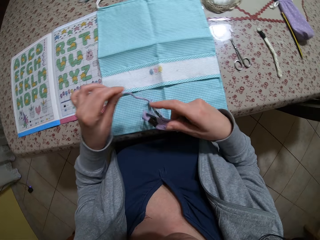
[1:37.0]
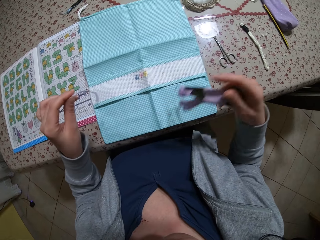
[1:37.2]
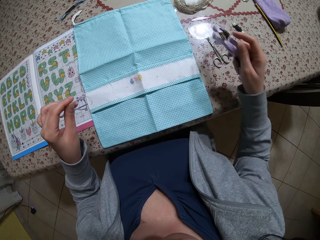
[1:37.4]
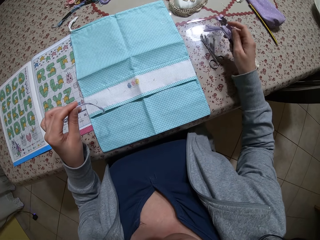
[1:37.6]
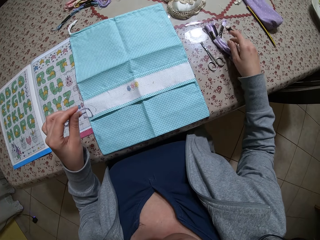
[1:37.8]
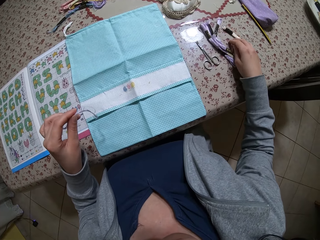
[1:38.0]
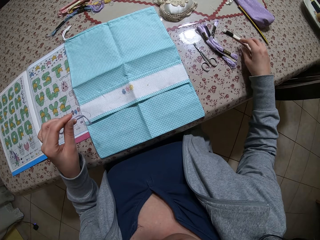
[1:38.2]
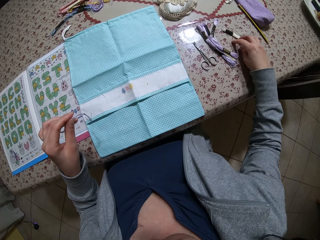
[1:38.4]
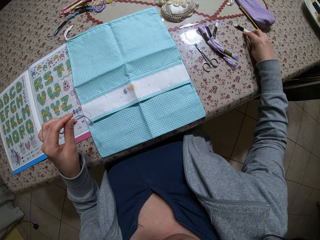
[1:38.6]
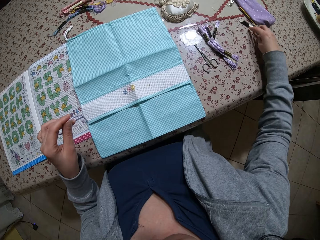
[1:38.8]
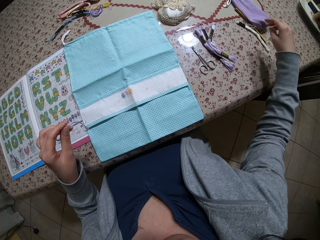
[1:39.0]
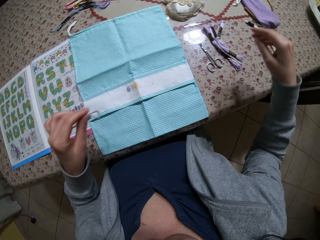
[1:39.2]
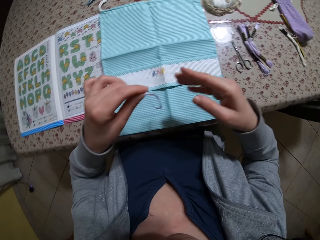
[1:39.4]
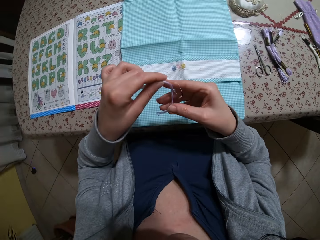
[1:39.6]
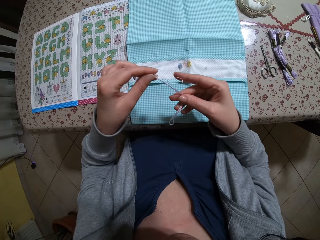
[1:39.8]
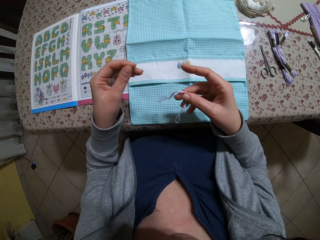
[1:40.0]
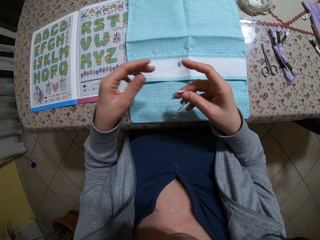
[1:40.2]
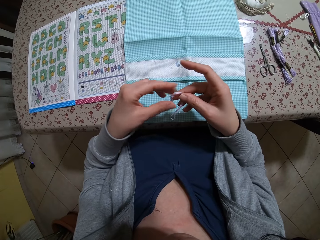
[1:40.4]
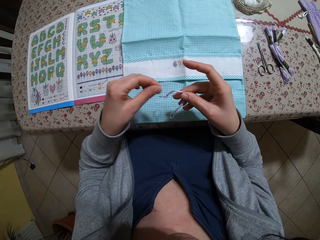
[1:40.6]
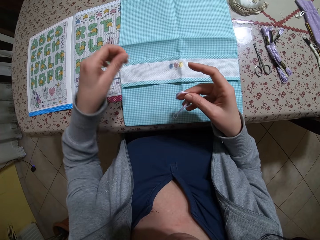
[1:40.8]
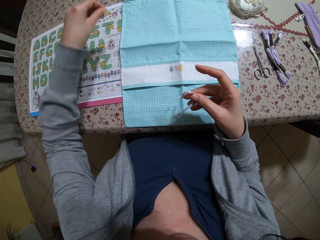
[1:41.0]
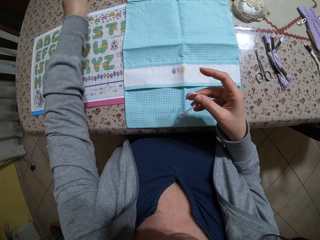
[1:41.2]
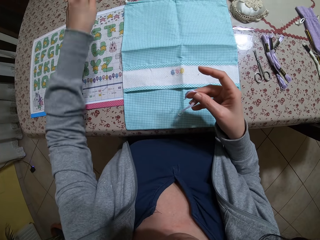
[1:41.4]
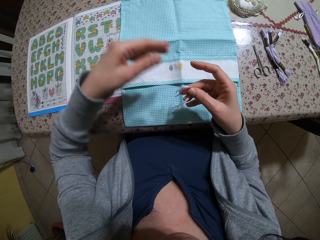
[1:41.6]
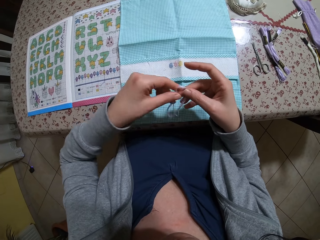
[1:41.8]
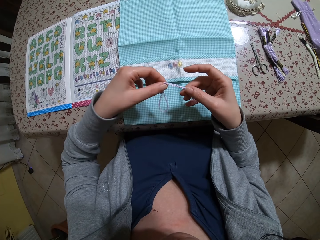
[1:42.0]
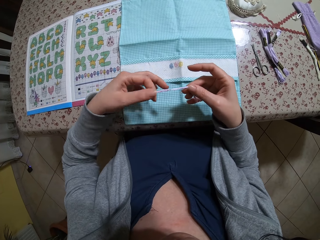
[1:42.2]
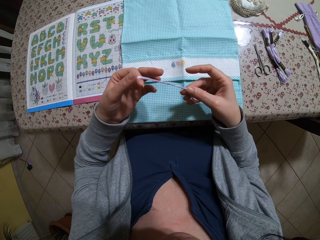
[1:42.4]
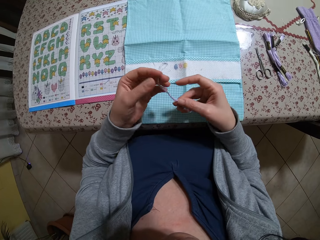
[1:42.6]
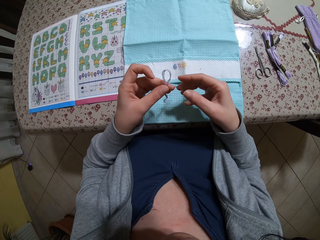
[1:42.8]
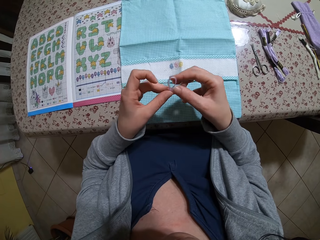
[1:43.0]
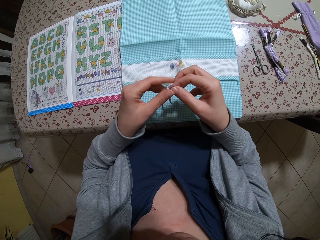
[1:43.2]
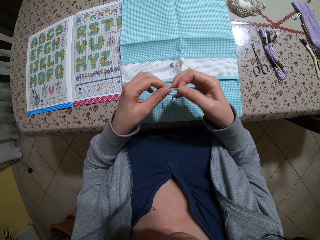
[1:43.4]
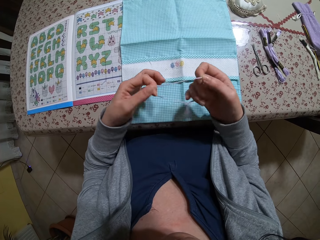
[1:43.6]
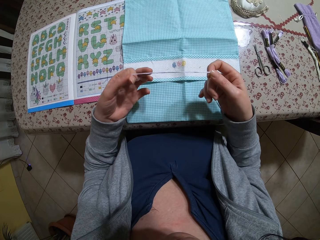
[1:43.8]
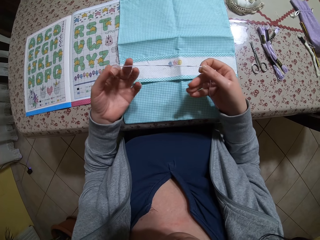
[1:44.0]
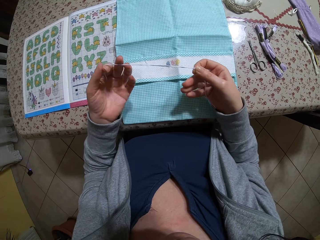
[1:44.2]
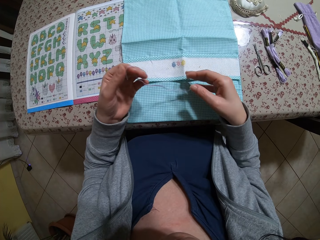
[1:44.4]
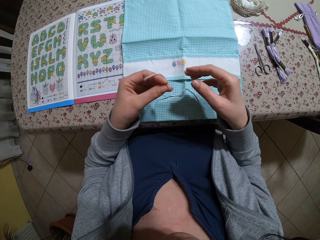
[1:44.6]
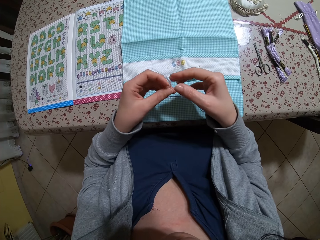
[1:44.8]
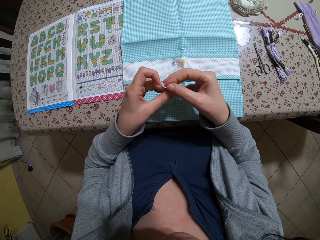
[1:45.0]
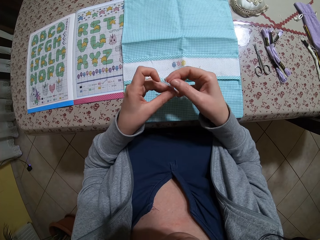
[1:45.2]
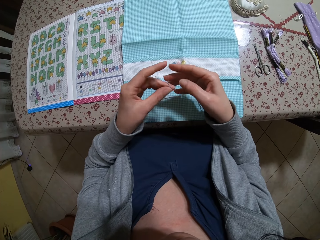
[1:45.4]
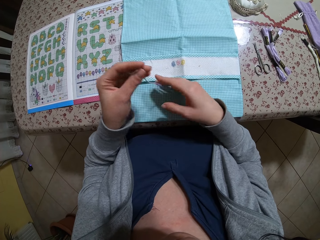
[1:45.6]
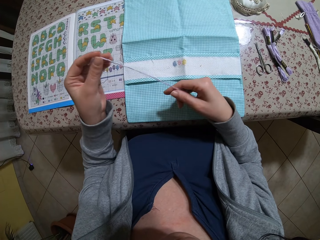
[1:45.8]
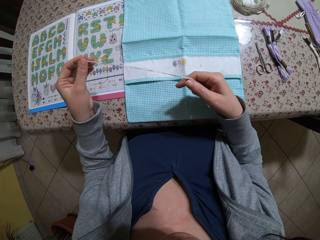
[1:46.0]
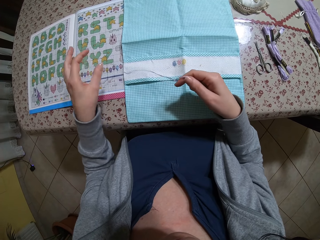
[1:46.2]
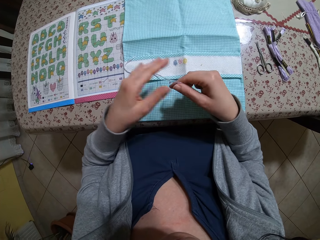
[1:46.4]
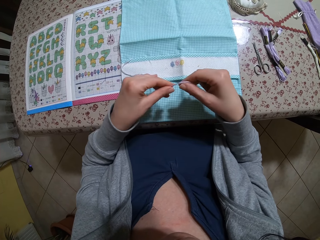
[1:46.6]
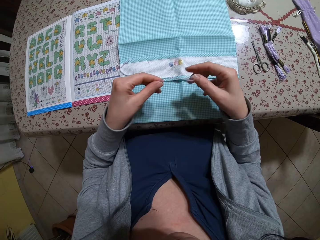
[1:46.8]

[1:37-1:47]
The camera wearer places the roll of thread in her right hand on the table. She moves the roll of thread on the table with her right hand. She holds the piece of thread with both hands. She throws the piece of thread on the table with her left hand. She holds the thread with both hands. She untangles the piece of thread with both hands.

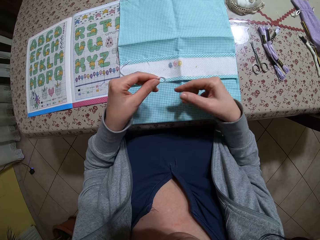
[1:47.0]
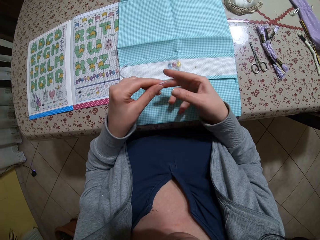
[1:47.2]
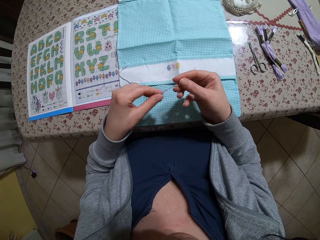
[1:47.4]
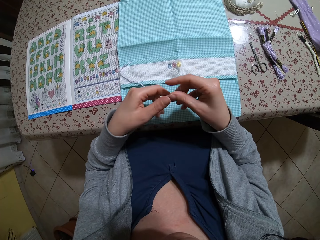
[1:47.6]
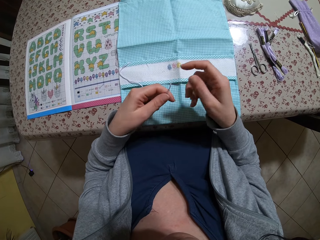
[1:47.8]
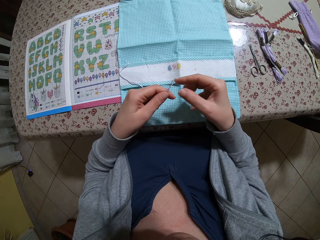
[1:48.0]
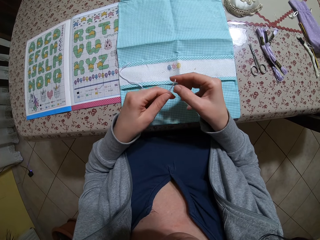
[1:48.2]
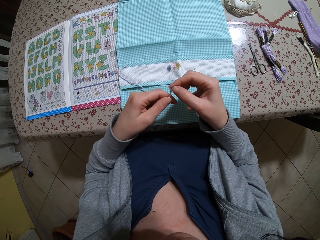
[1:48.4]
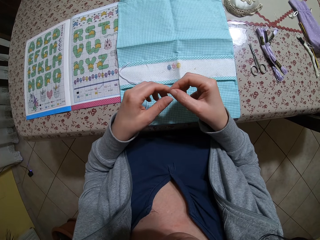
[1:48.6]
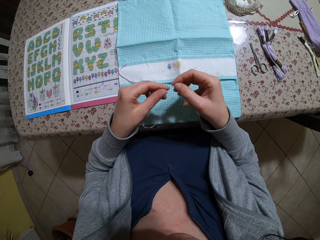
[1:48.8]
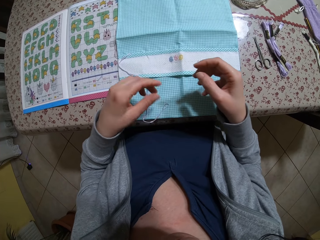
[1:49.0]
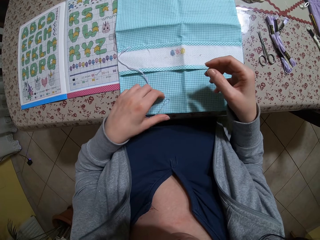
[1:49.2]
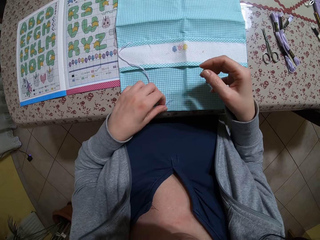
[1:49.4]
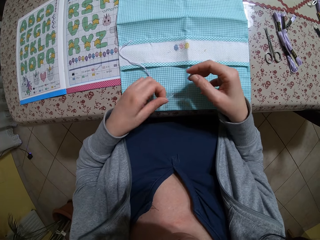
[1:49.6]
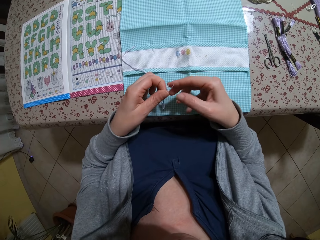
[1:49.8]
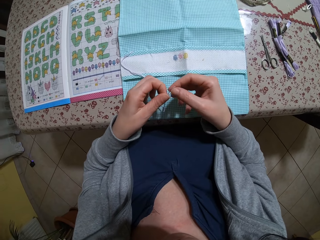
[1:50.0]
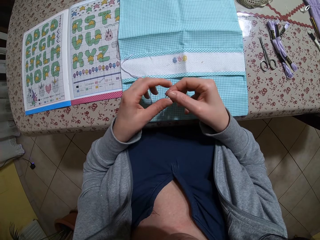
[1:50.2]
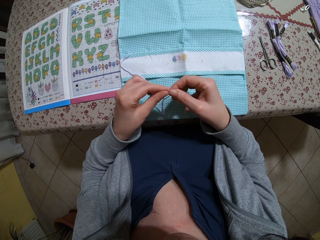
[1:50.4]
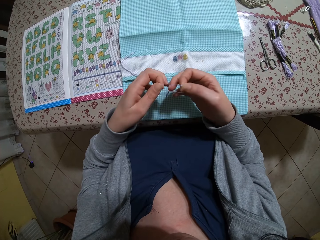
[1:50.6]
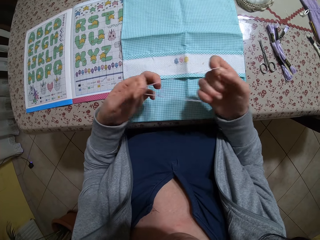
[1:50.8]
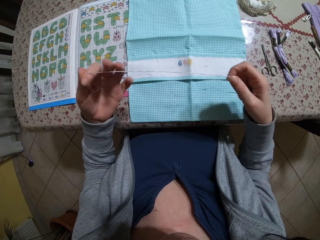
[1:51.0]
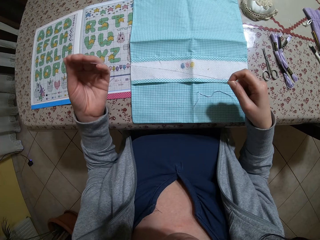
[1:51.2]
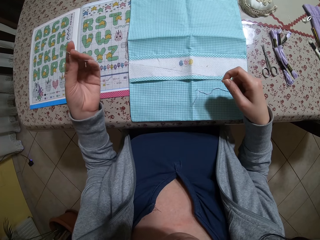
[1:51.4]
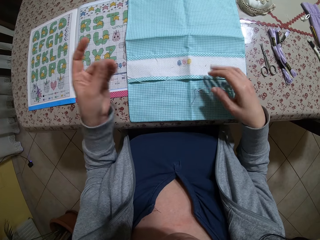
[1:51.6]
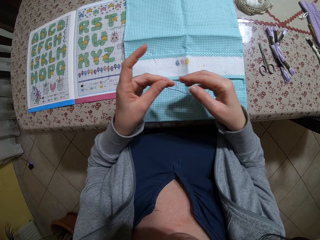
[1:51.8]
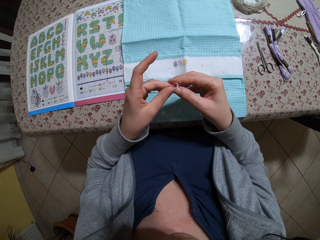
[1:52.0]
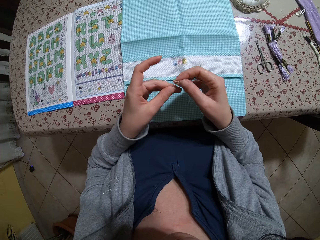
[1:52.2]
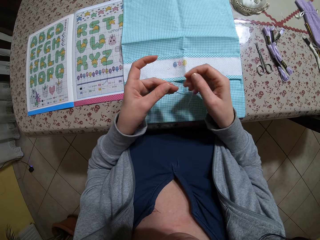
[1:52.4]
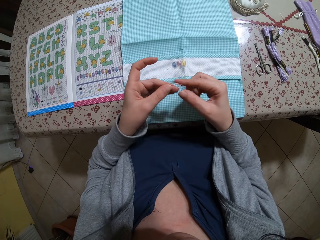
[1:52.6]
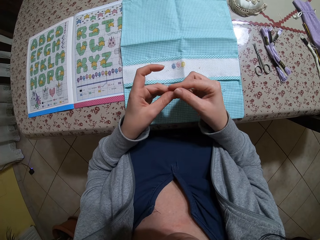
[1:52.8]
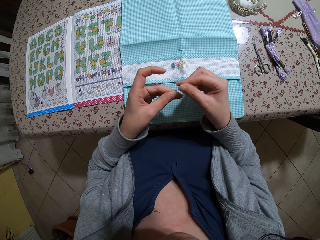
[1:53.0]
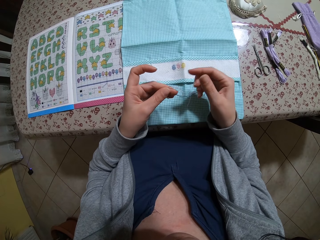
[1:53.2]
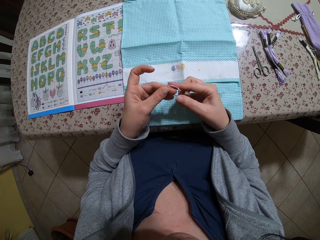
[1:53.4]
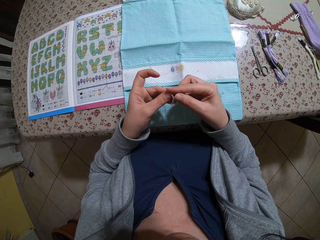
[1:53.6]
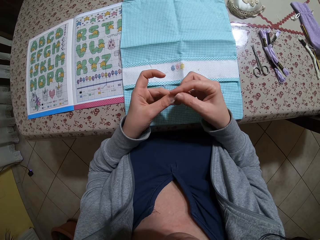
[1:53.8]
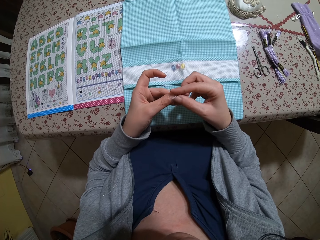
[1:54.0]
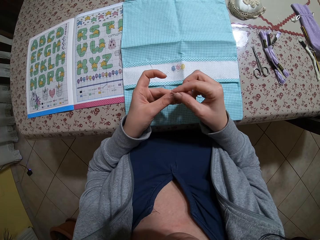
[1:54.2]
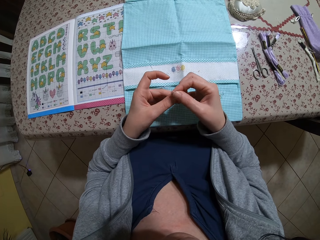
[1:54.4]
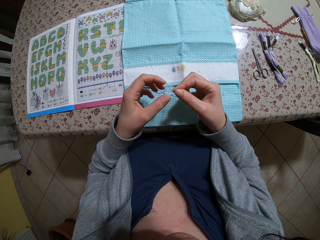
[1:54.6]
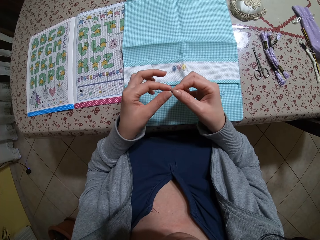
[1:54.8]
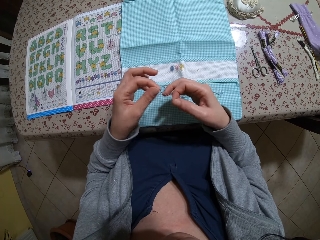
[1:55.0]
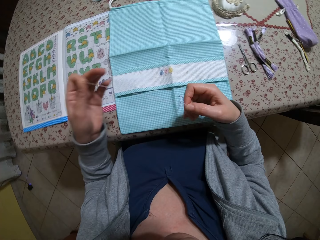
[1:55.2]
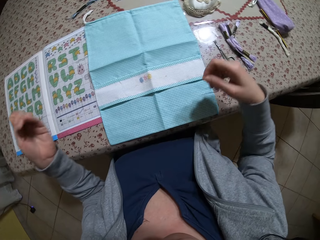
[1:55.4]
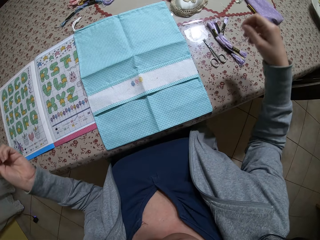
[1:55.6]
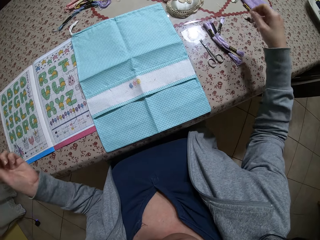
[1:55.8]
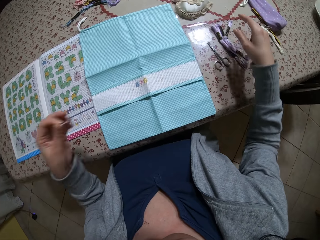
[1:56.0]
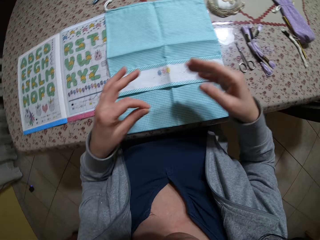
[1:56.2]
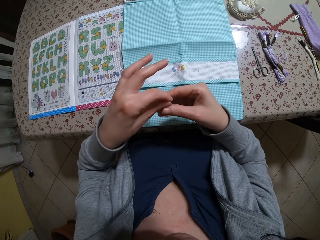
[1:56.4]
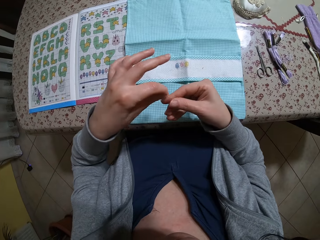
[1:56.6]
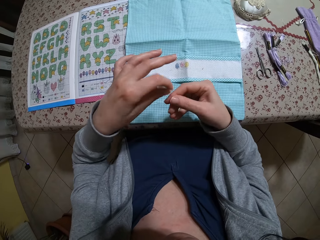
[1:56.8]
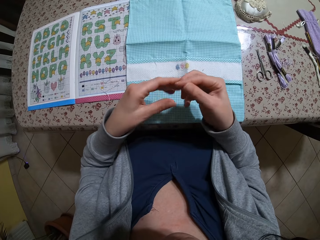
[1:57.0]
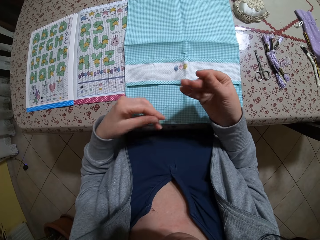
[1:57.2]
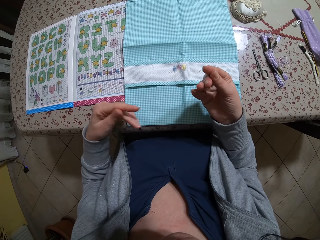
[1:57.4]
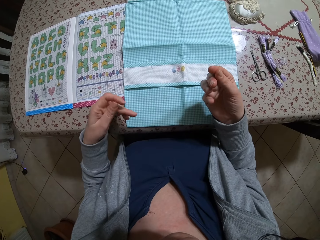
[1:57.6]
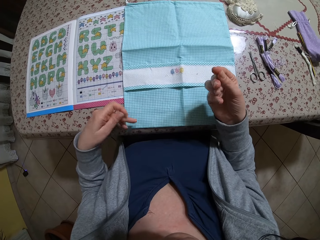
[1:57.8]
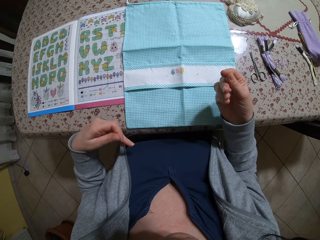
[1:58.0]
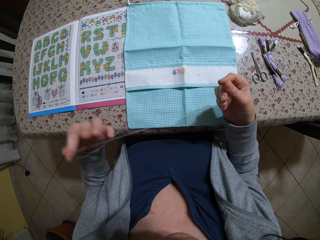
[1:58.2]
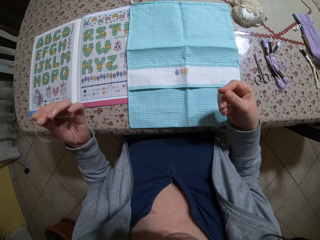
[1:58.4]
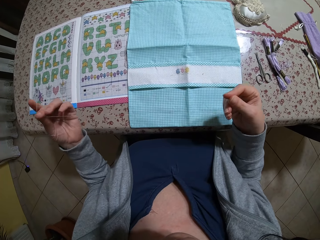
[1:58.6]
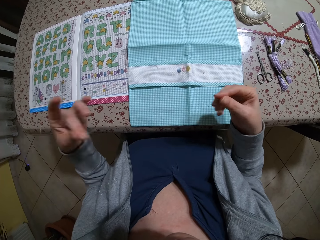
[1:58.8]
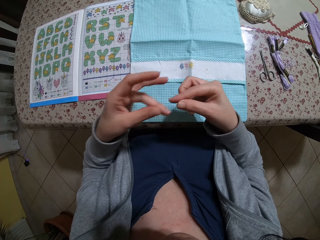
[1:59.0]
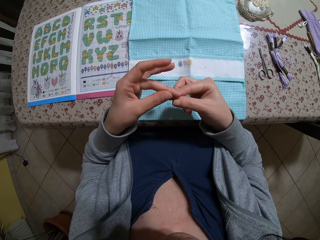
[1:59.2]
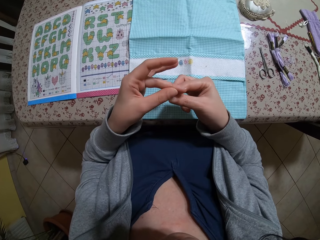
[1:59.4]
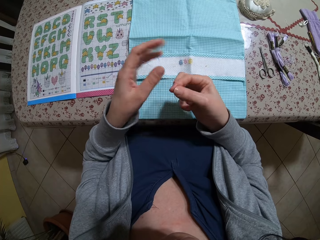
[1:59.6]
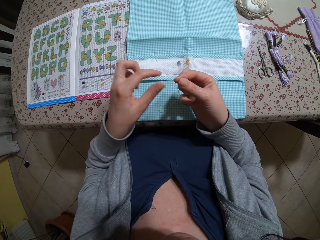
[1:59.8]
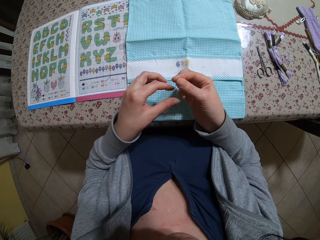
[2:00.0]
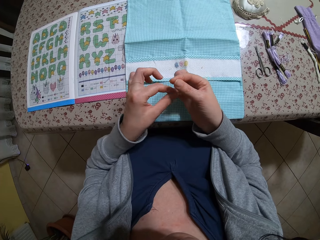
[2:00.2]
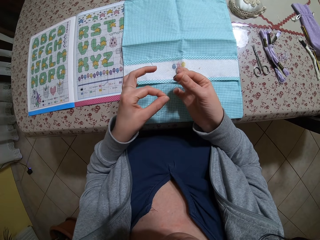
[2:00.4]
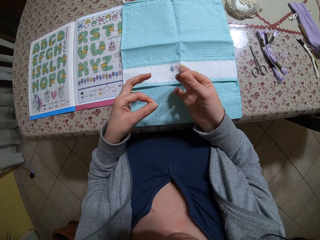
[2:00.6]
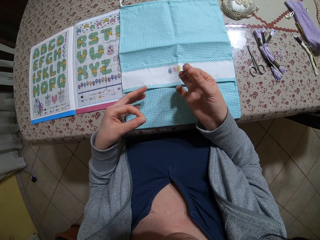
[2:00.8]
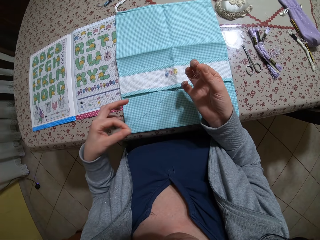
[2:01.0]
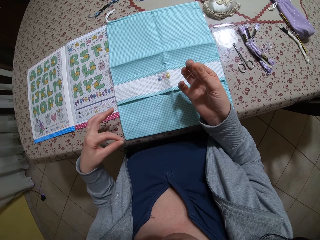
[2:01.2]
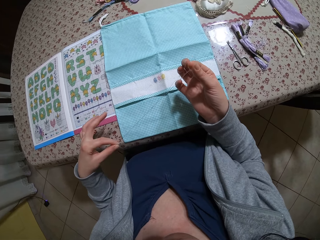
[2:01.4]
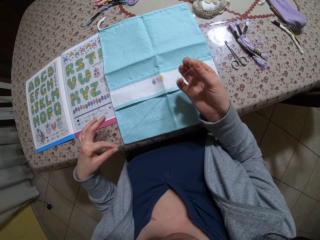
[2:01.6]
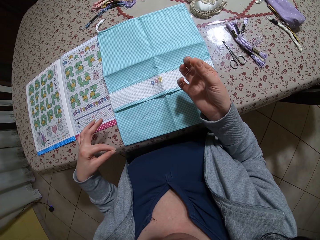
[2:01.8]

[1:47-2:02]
The camera wearer stretches the thread with both hands. She drops the piece of thread in both hands on the cloth on the table. She picks up the piece of thread on the cloth on the table with her left hand. She untangles the piece of thread with both hands. She holds the thread with both hands. She stretches the thread with both hands. She separates the piece of thread in both hands. She drops the piece of thread on the table with her right hand. She holds the piece of thread with both hands.
